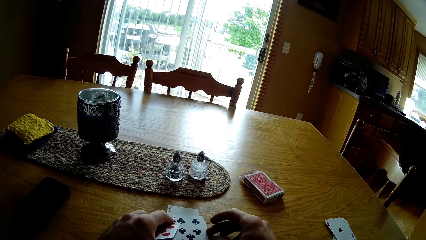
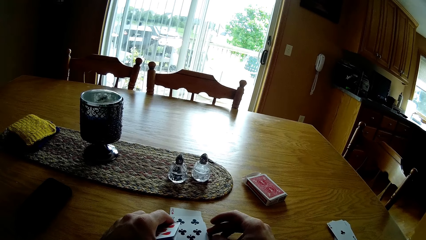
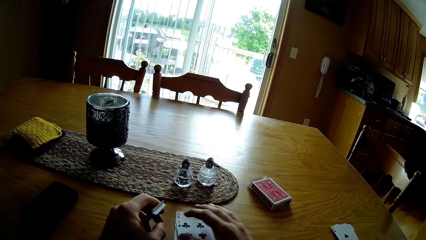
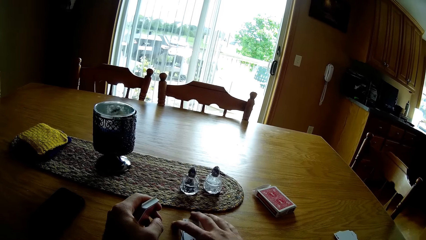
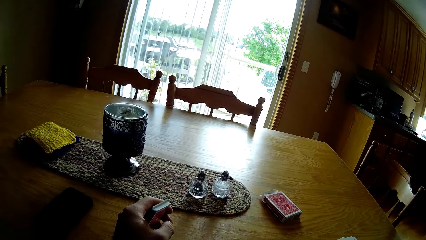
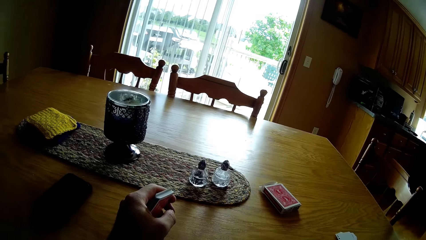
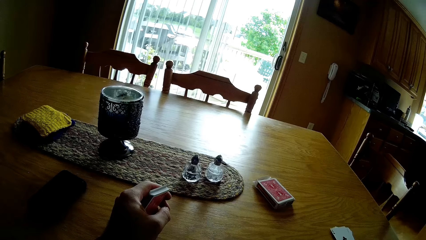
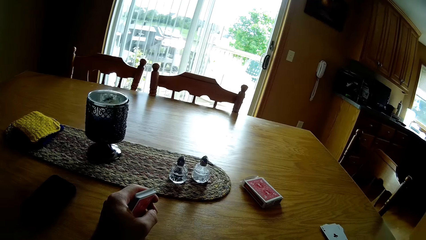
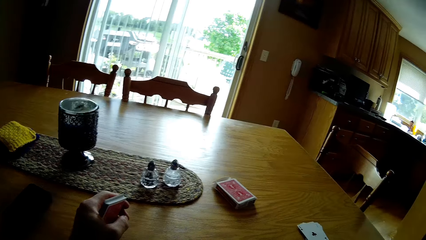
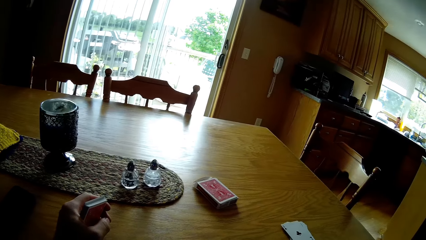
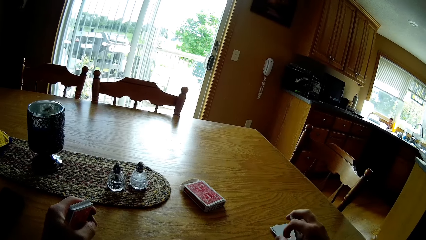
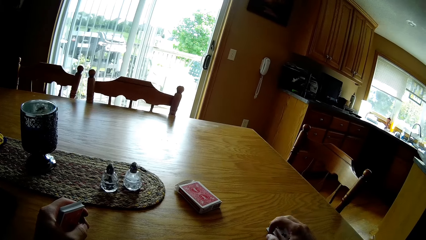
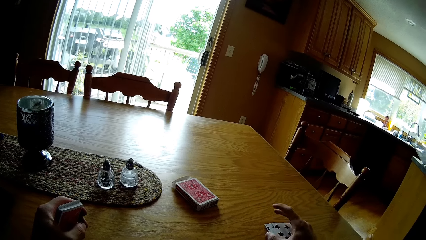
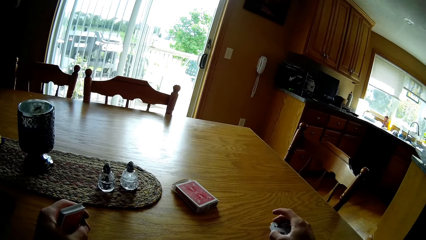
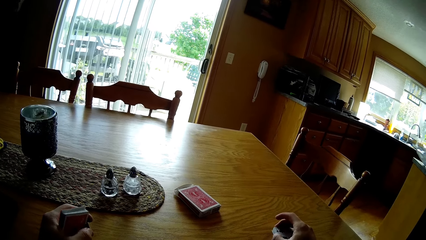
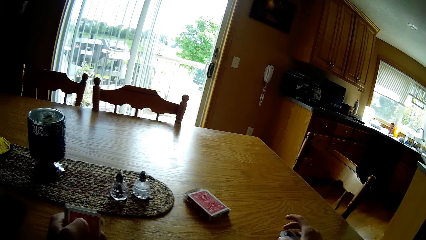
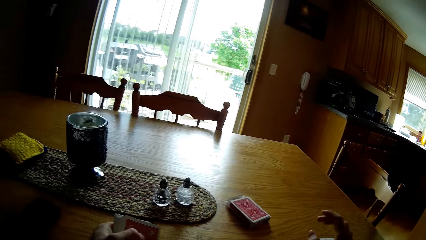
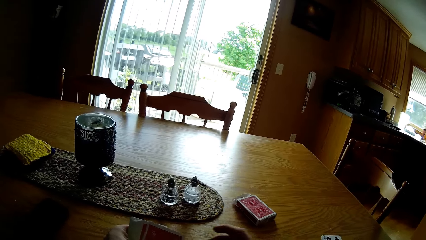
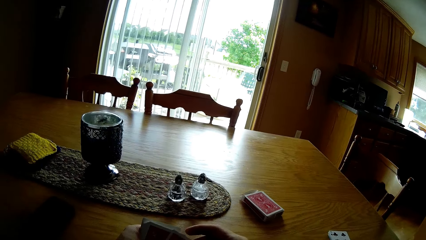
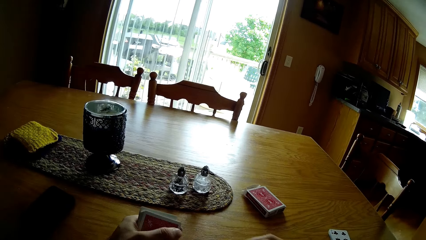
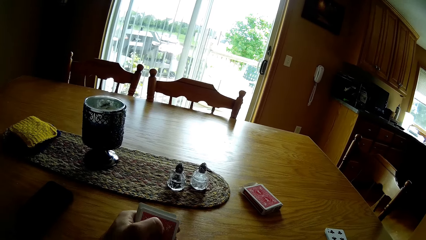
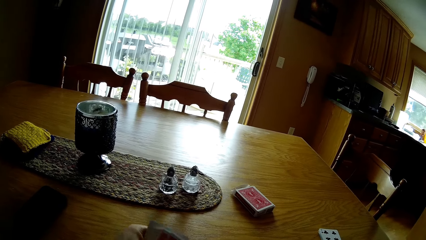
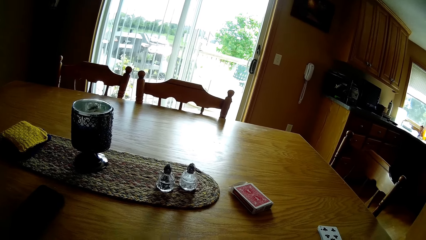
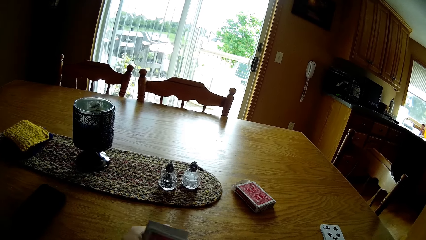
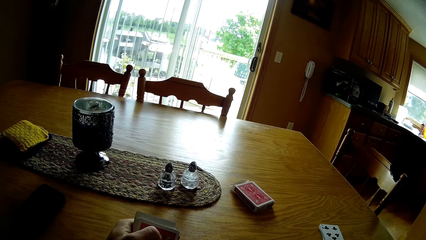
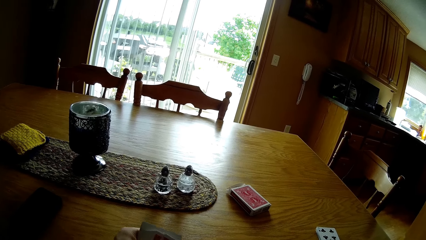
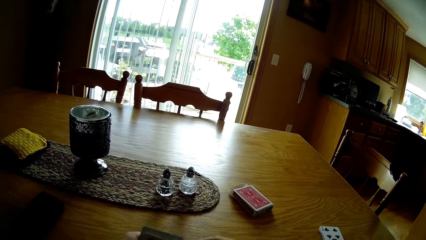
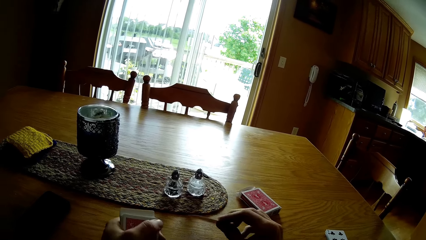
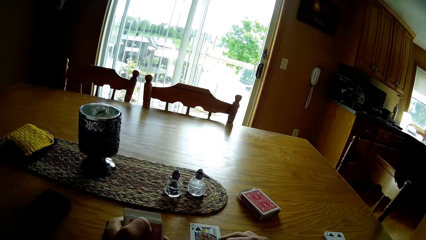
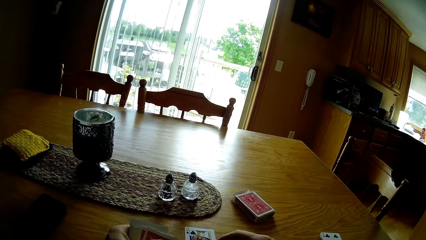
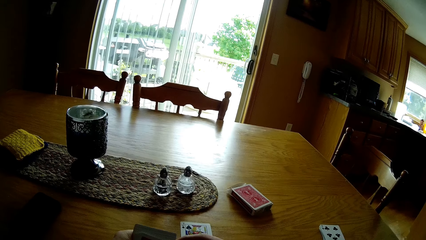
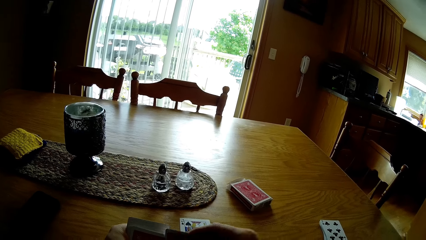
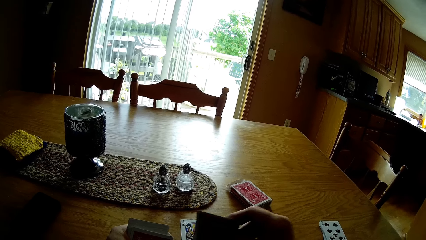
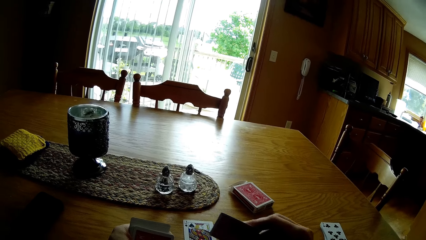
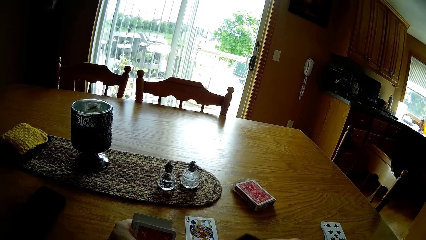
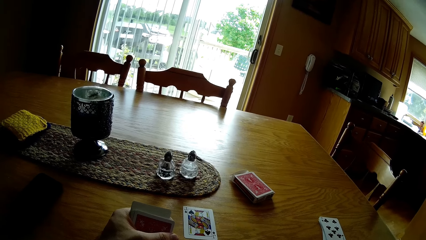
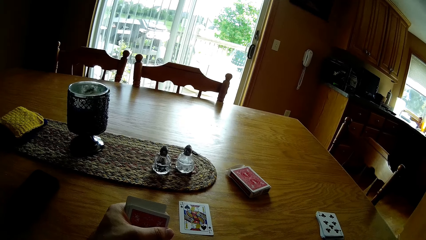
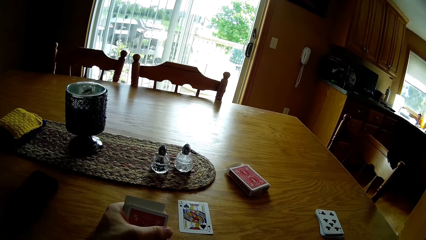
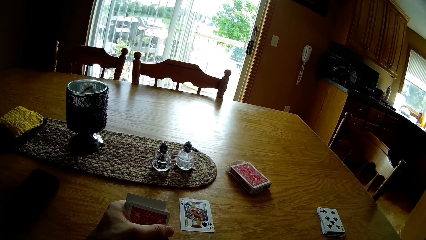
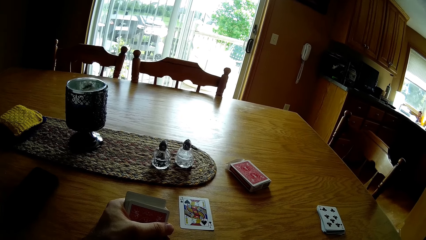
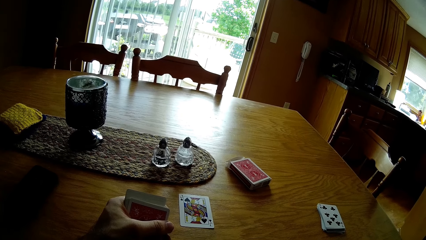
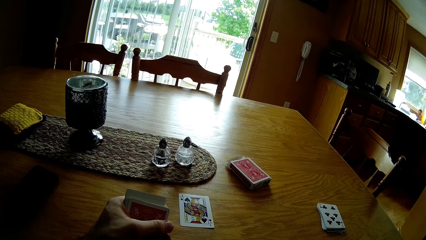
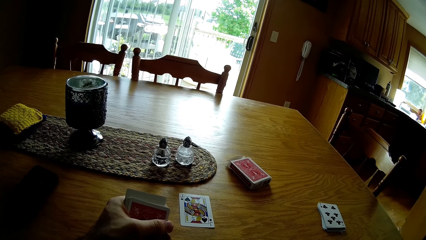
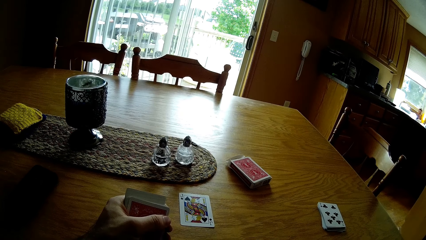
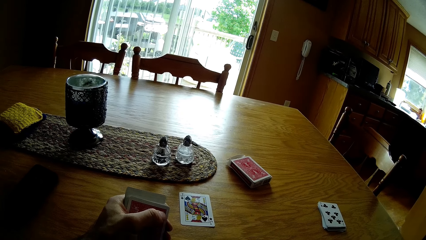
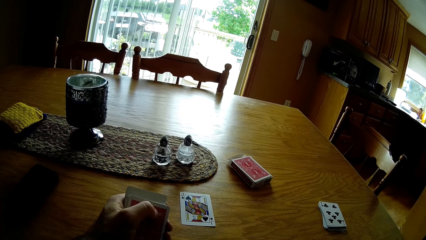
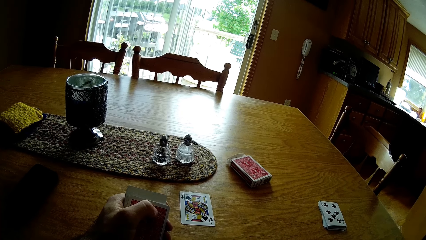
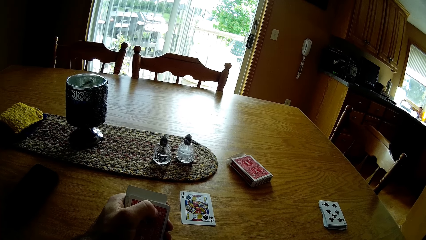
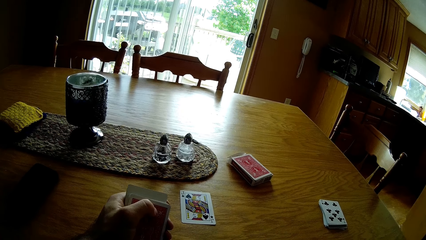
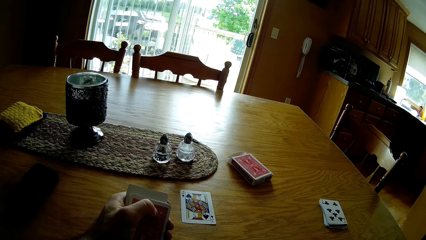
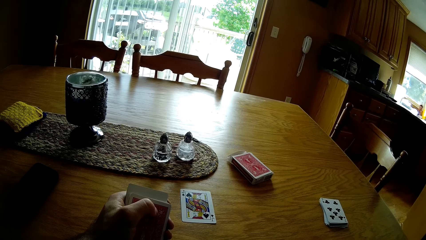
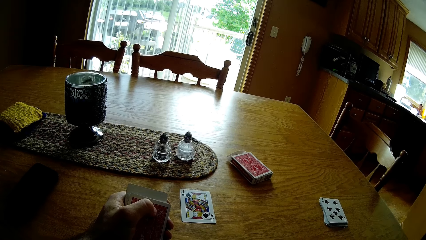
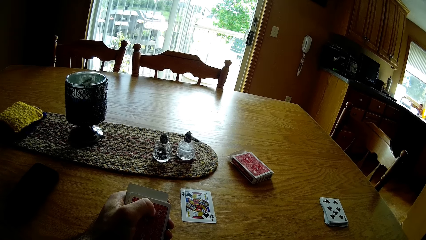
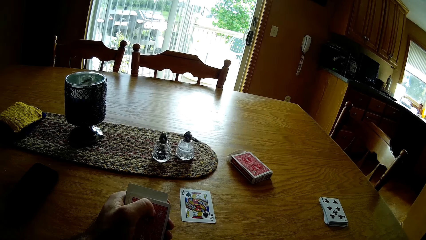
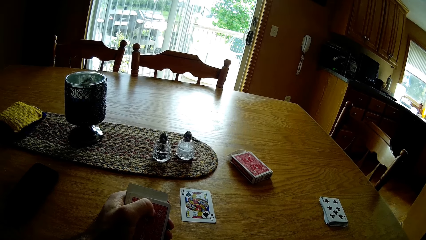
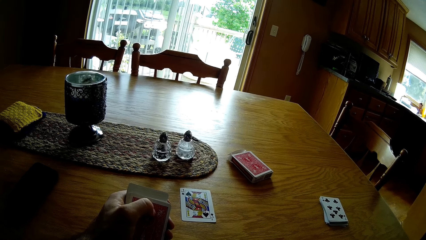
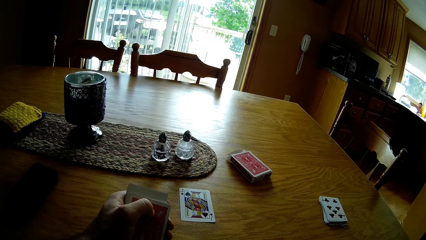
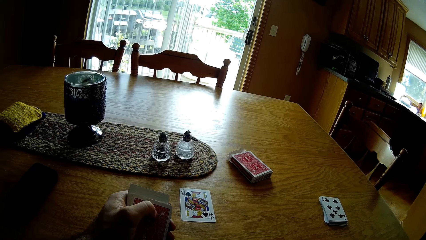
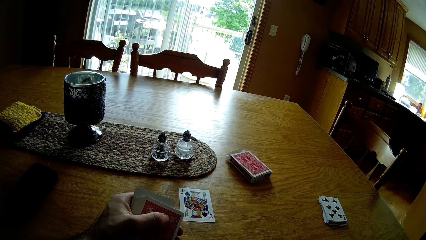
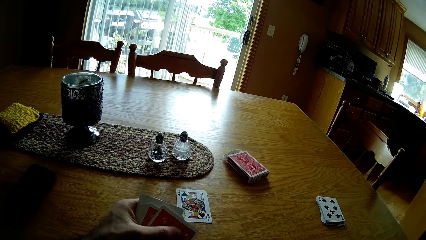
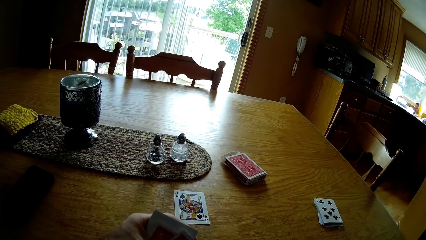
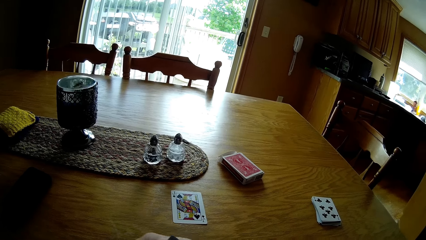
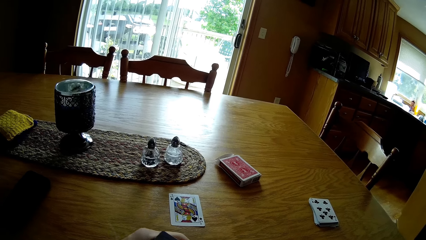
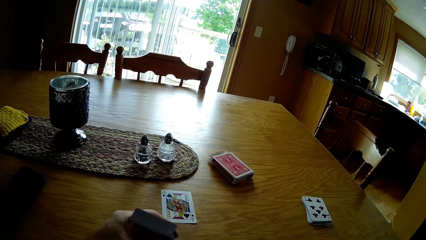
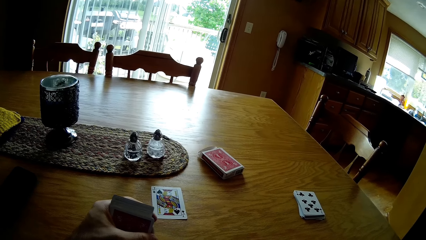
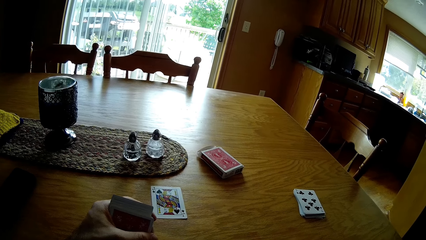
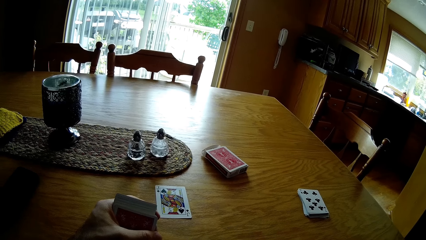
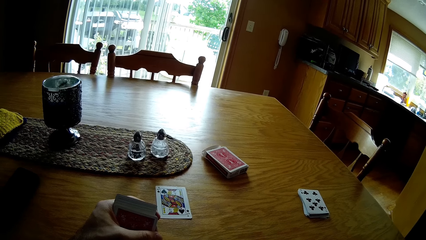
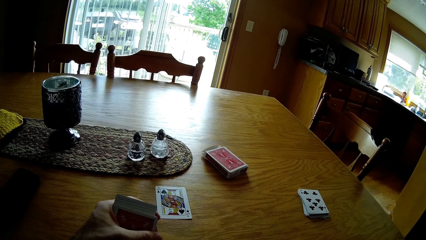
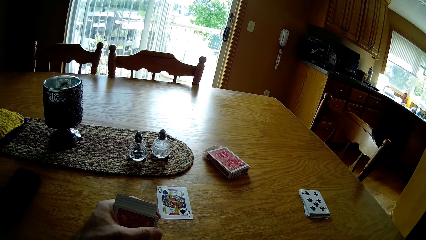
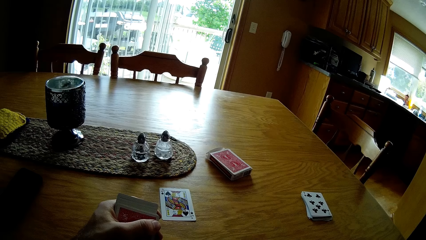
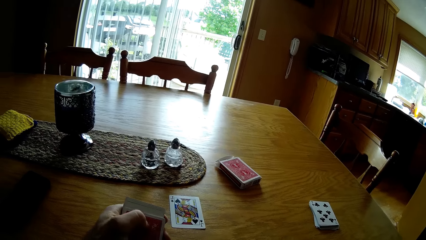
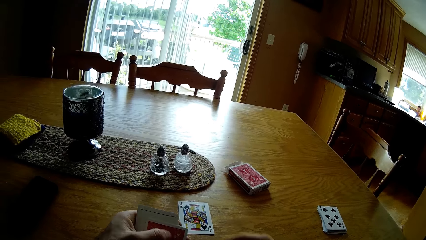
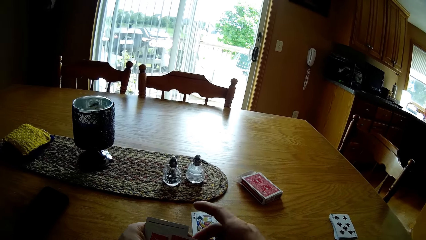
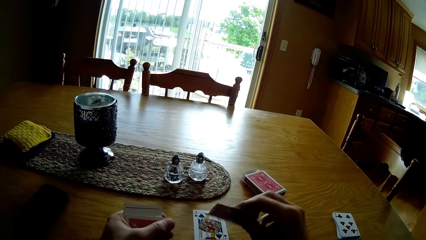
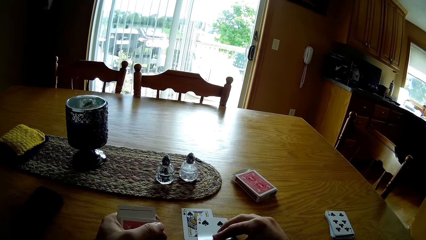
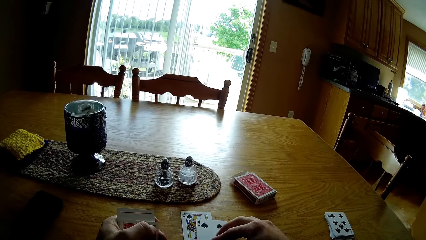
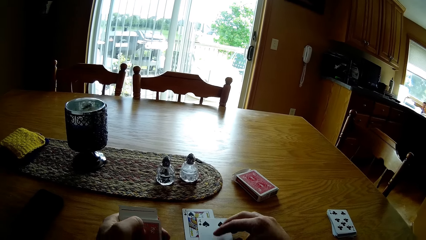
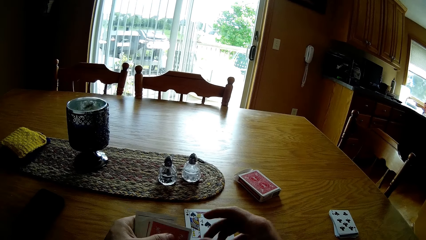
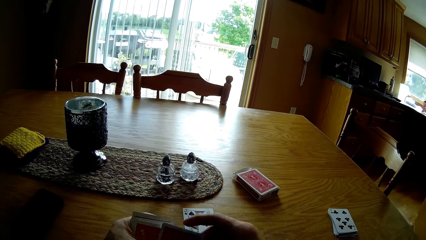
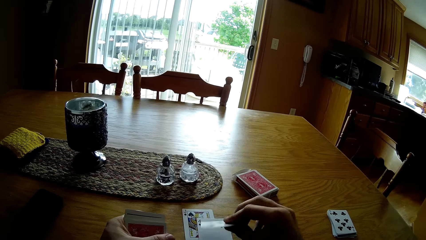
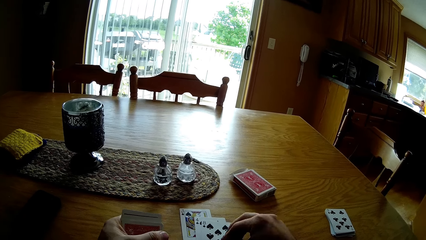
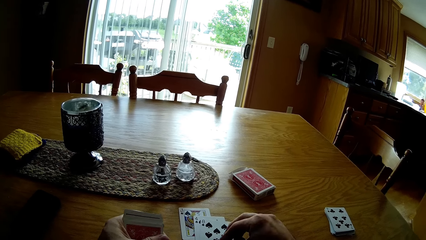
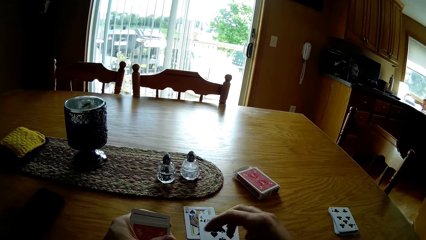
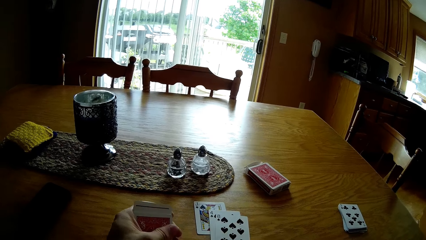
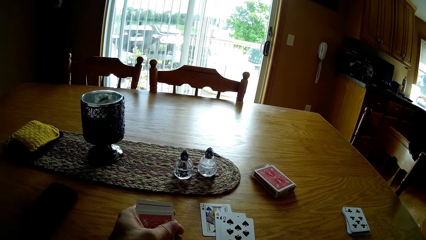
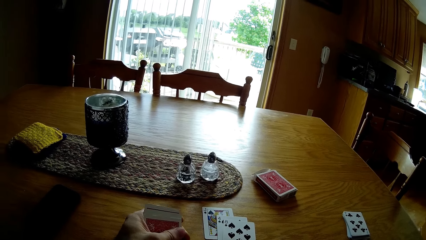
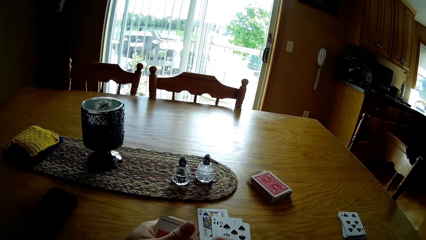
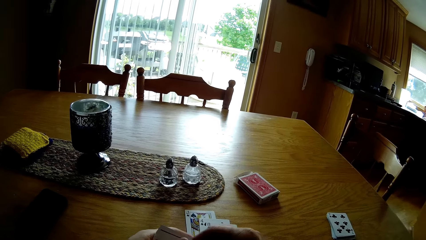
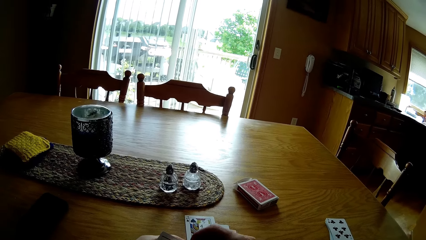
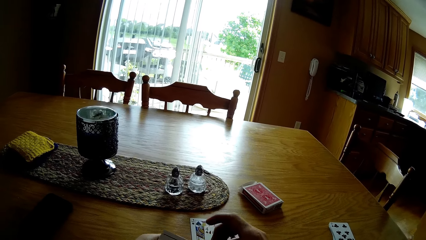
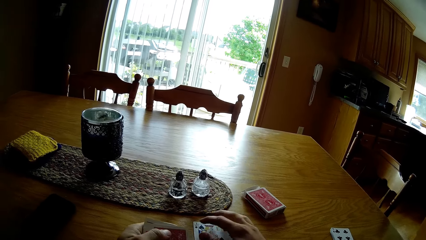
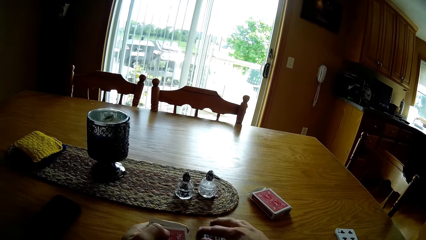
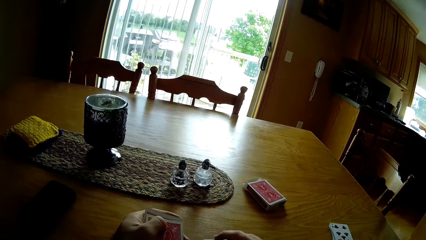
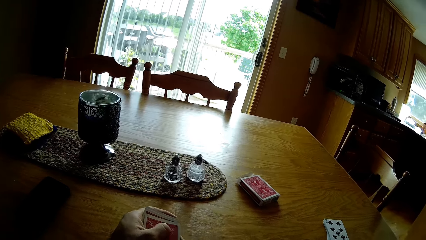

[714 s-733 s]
The camera wearer places the cards on the table. They place the card on the table. They pick up the card. They place the card on the table. They look at the cards. They place the card on the table. They pick up the card. They place the card on the table.
